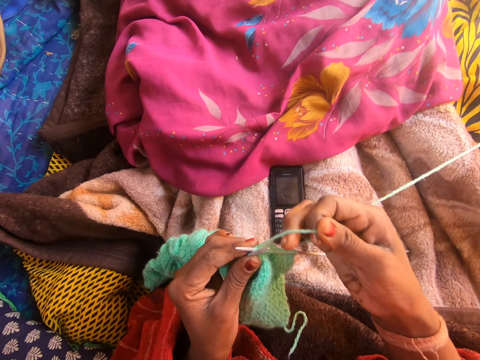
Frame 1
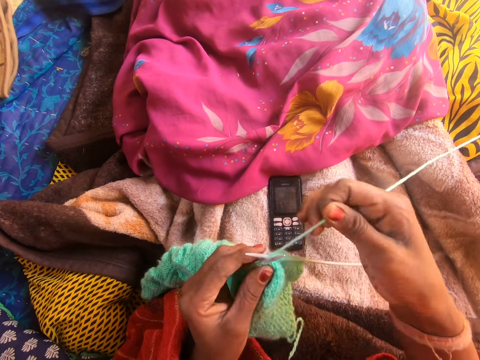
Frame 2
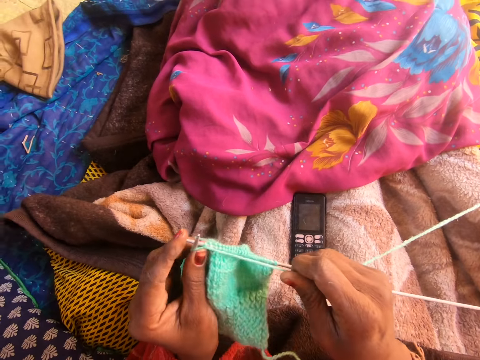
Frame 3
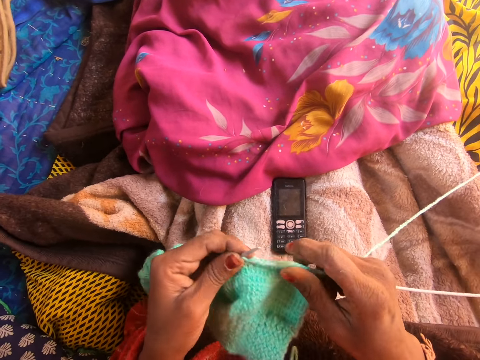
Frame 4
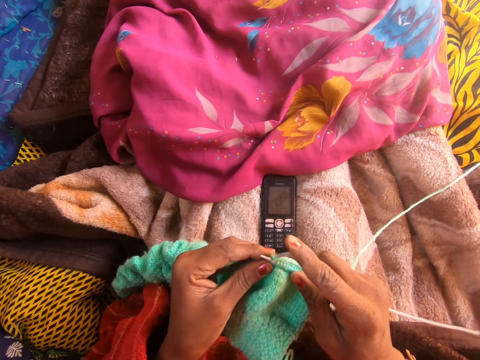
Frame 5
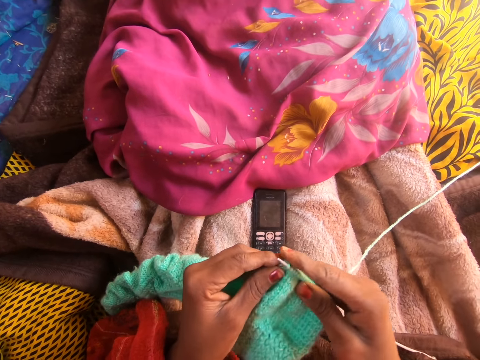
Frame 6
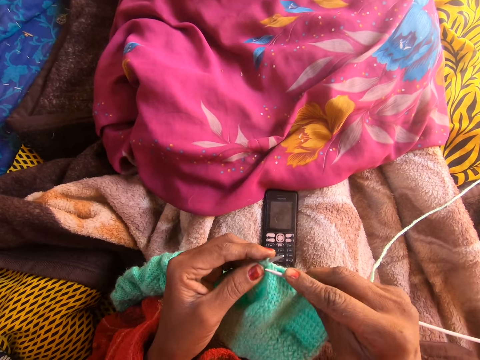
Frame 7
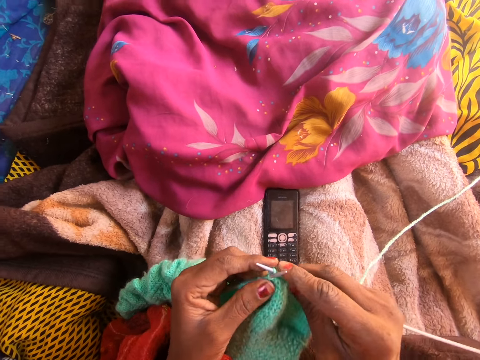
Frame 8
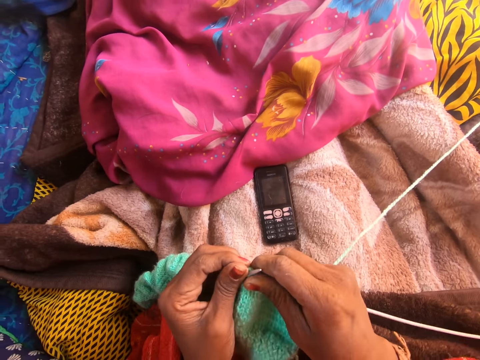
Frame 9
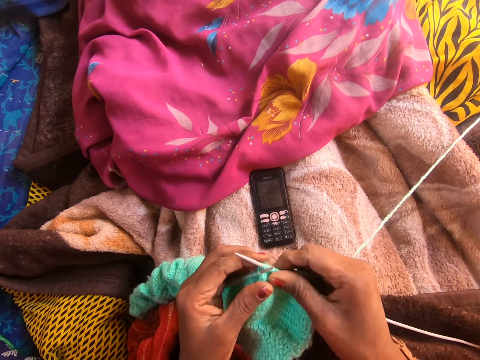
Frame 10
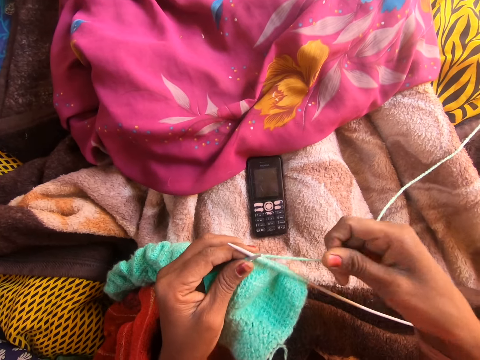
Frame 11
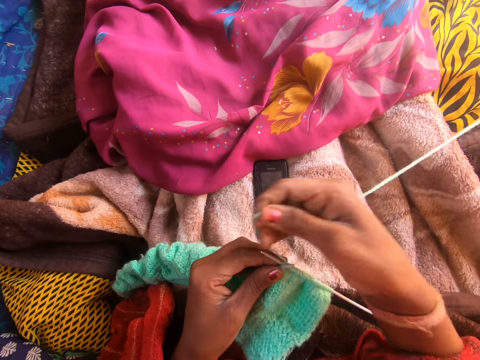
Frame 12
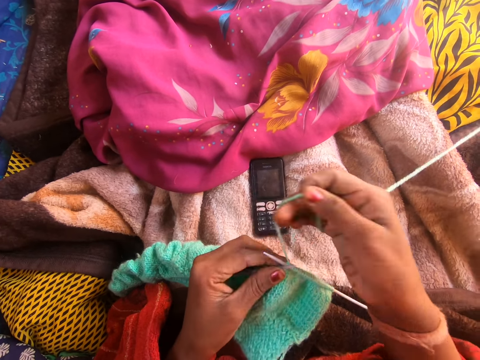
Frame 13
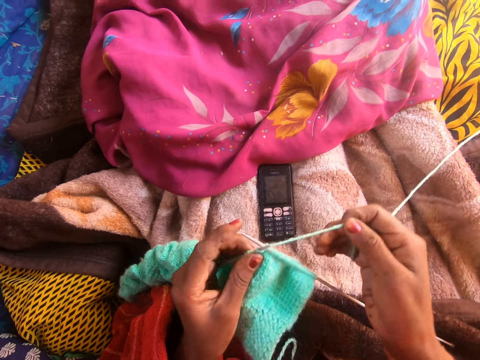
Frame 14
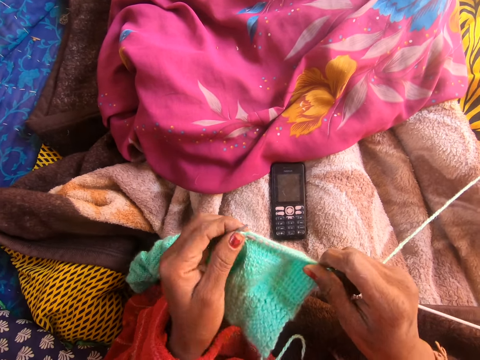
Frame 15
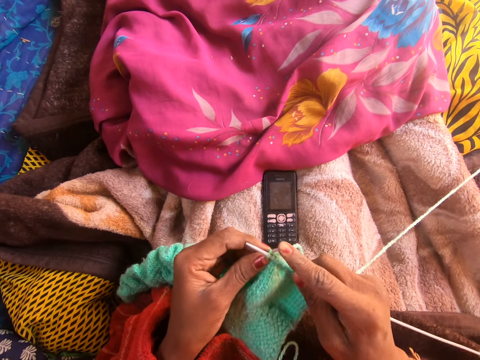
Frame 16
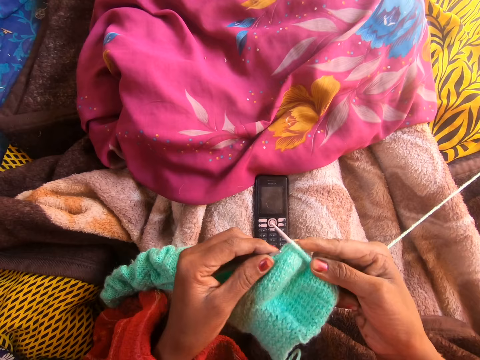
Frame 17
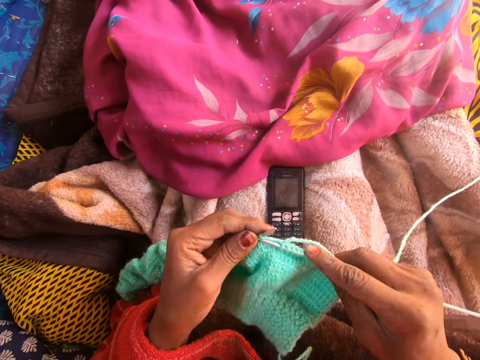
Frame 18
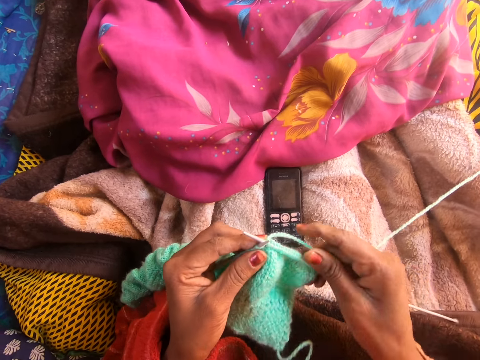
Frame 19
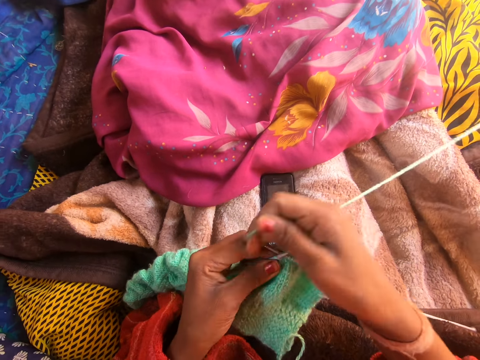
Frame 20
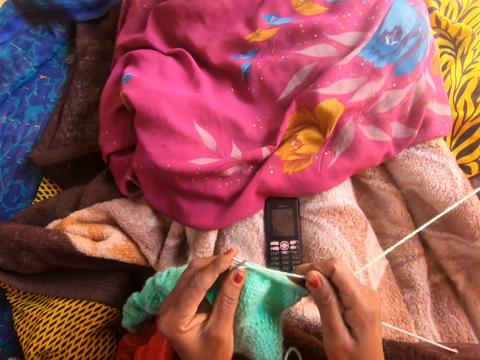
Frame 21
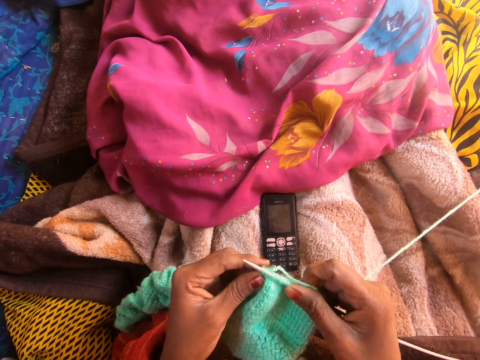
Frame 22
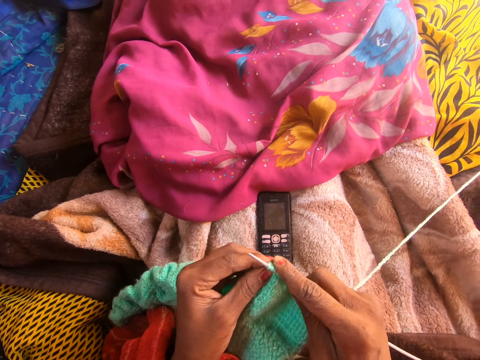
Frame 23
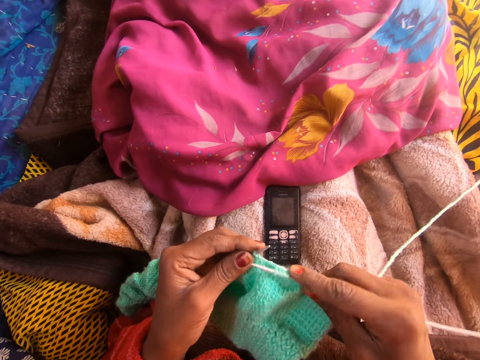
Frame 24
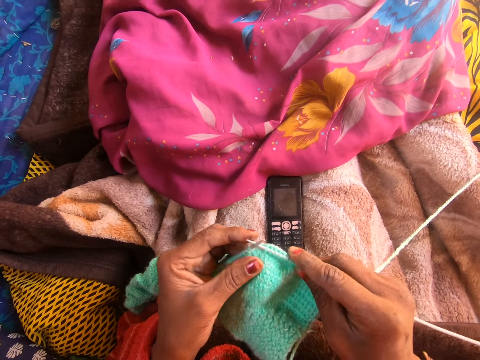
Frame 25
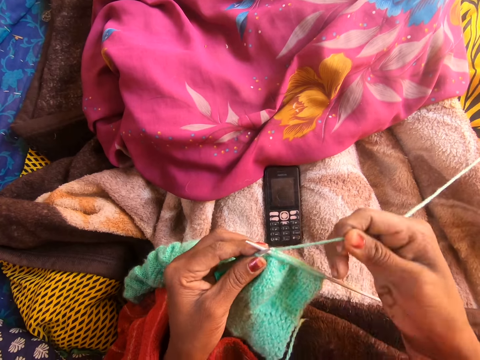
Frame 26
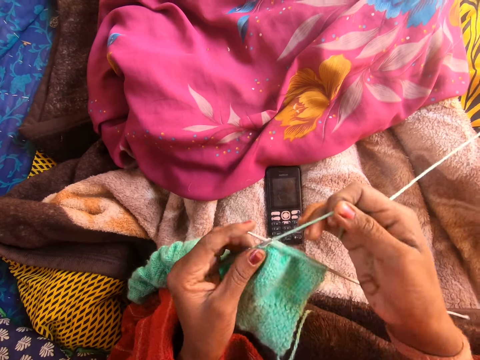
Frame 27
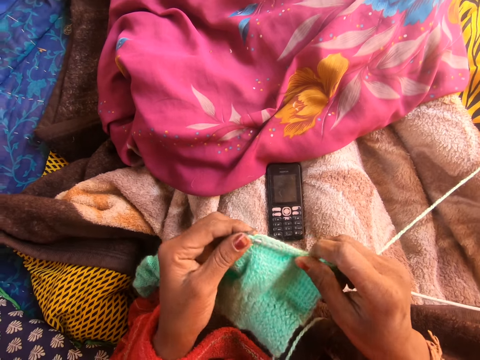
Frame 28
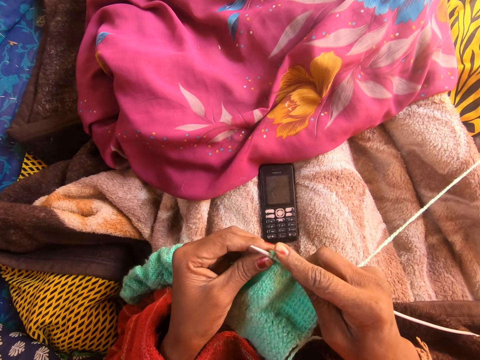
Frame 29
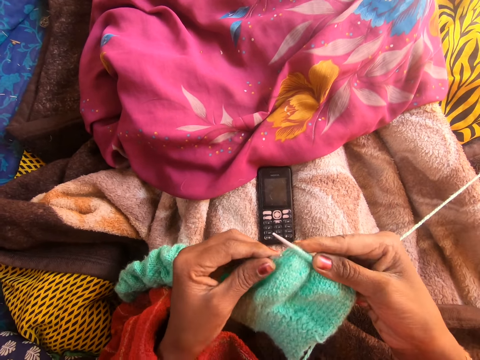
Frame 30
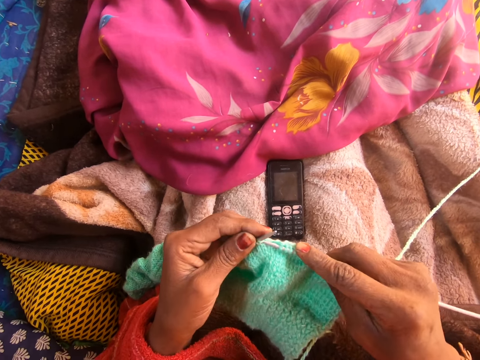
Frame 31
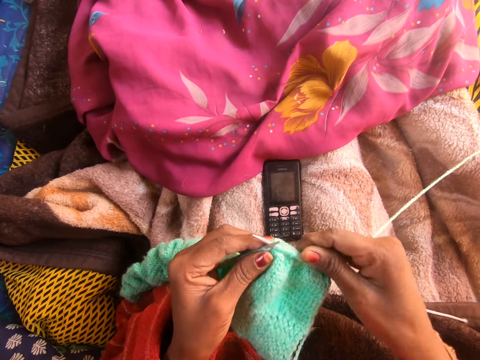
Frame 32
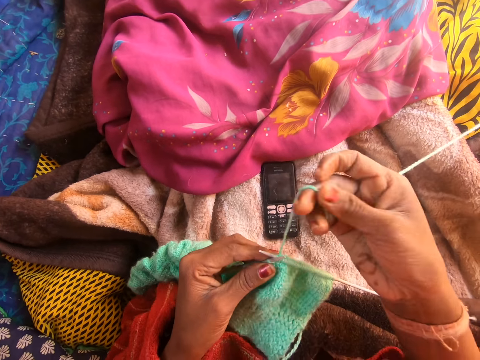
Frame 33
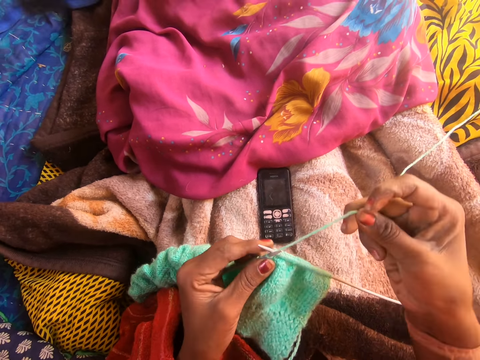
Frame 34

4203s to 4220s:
The camera wearer knits the wool with the knitting needles. They talk to a person on the phone. They knit the wool with the knitting needles.

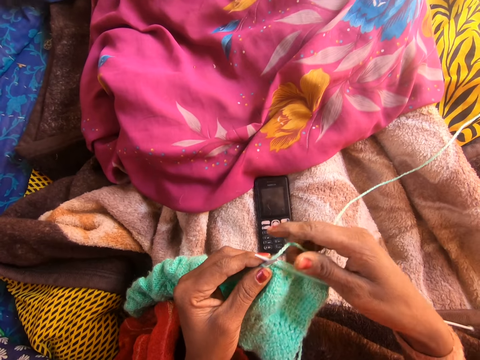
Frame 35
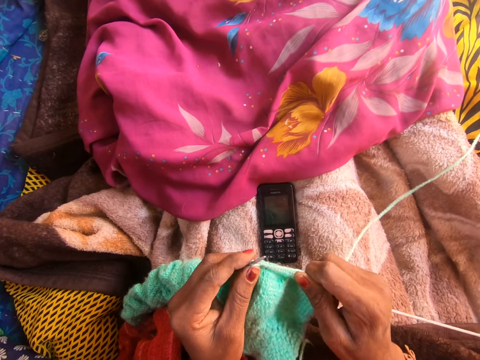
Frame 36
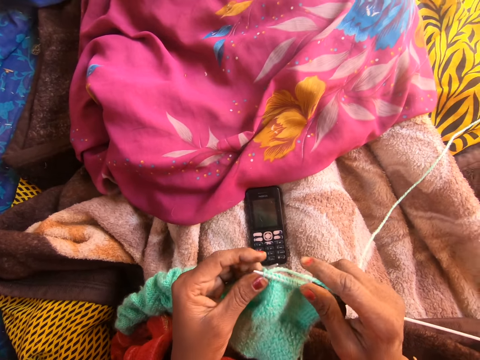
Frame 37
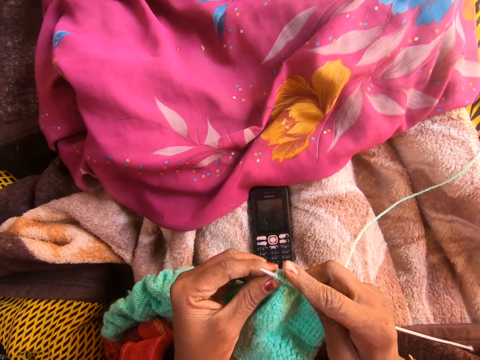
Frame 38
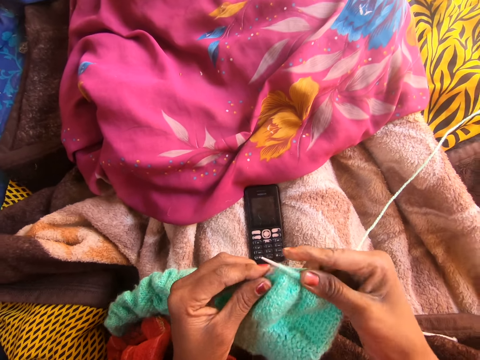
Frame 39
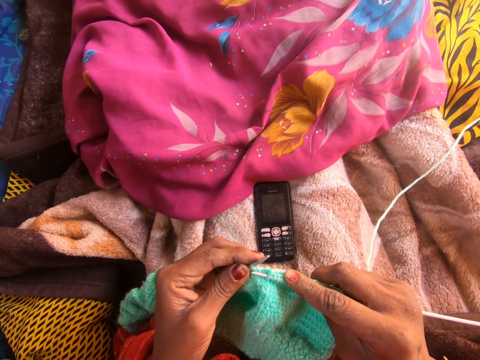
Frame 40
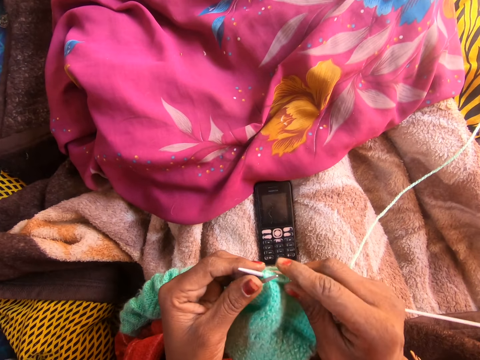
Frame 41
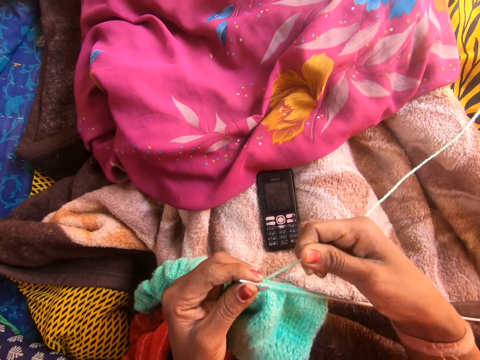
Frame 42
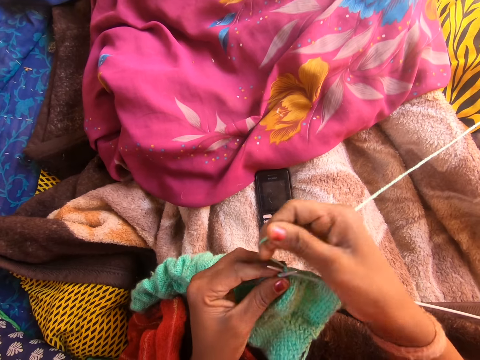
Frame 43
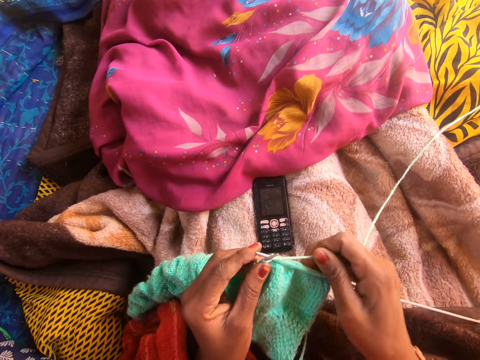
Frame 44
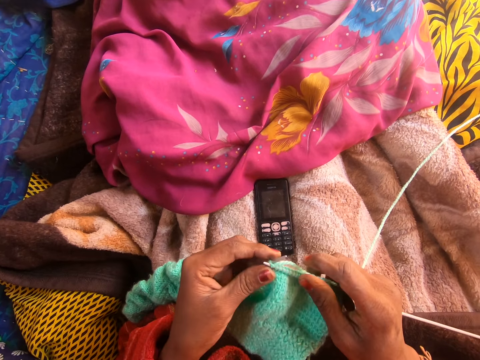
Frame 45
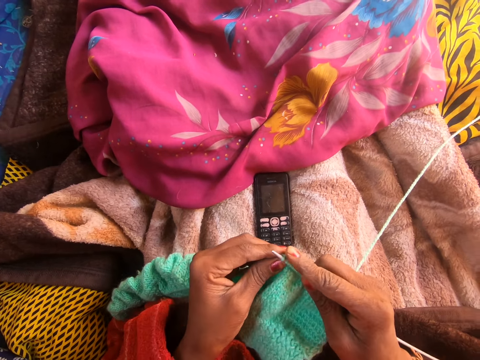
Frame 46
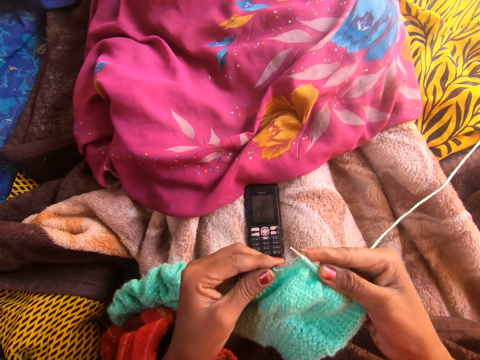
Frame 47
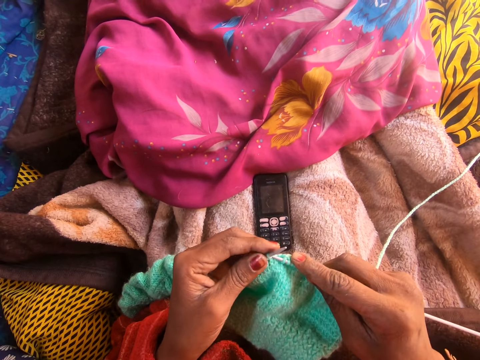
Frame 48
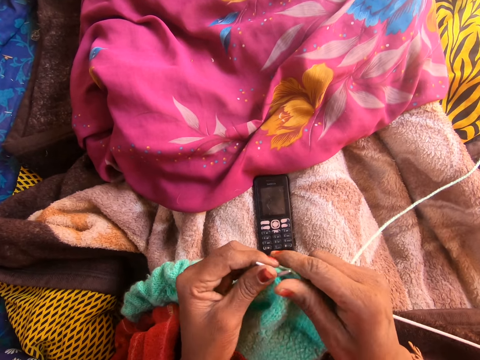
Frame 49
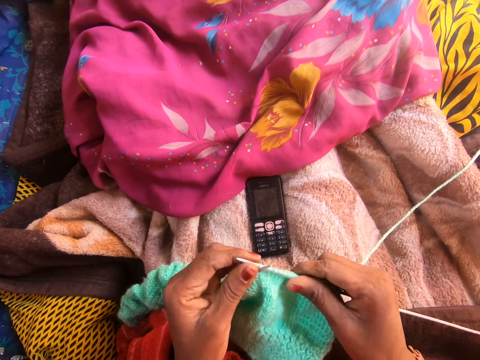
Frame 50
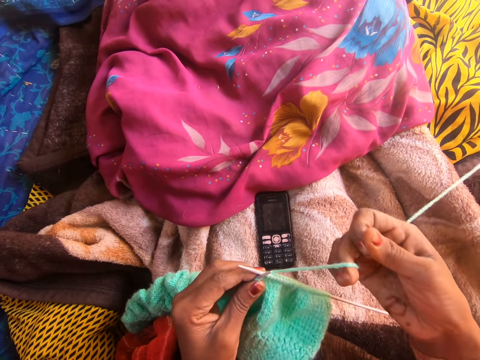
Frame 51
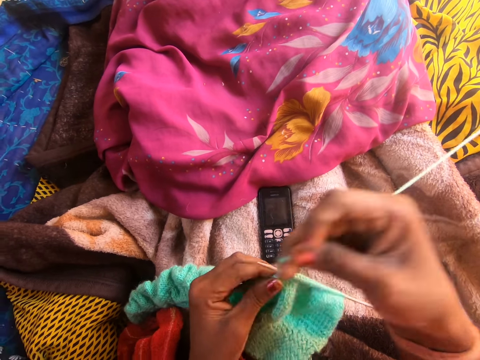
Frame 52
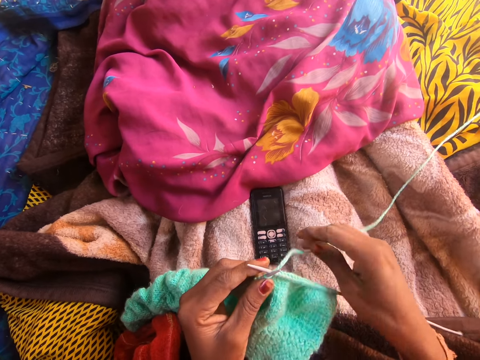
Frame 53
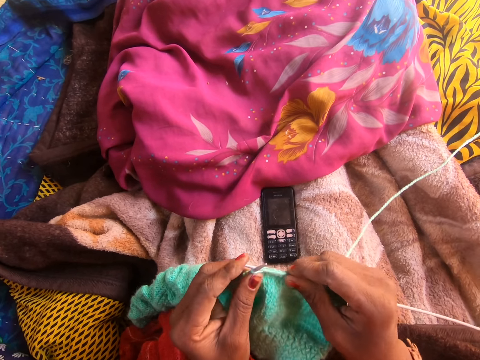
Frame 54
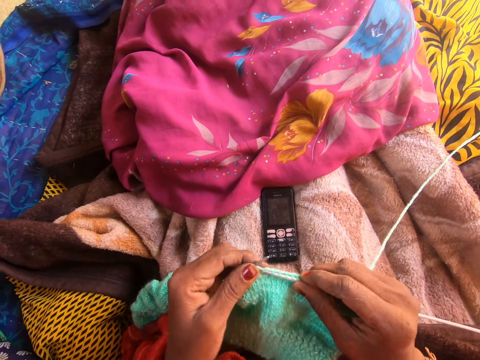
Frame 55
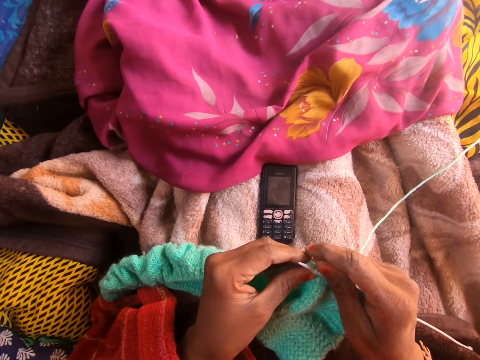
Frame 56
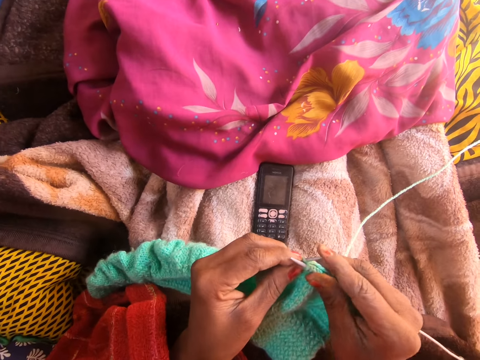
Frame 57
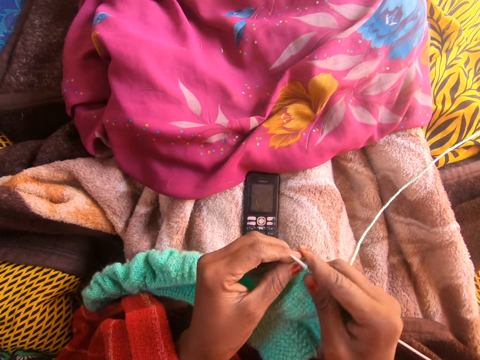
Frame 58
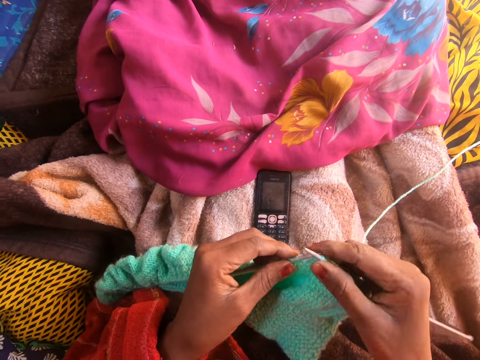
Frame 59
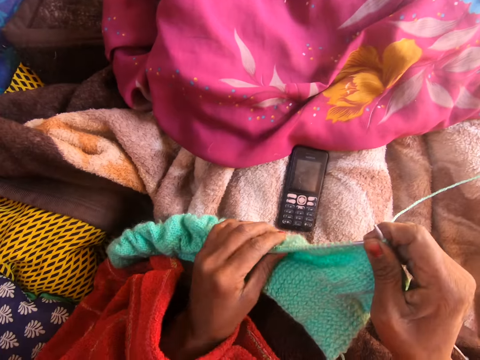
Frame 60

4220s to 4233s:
The camera wearer talks to a person on the phone. They knit the wool with the knitting needles.
